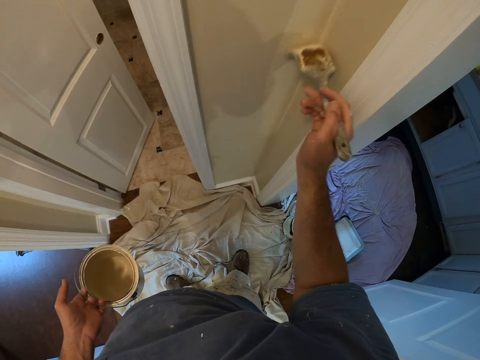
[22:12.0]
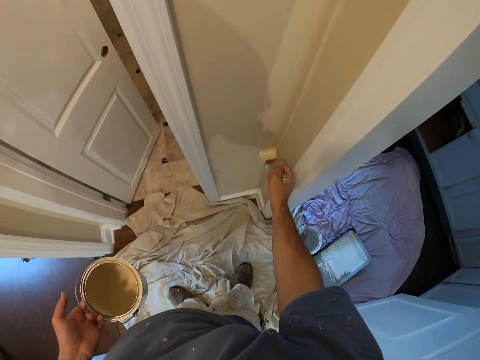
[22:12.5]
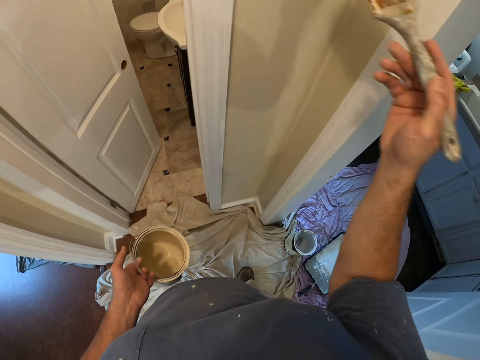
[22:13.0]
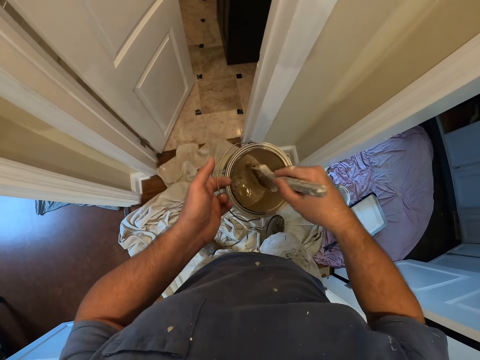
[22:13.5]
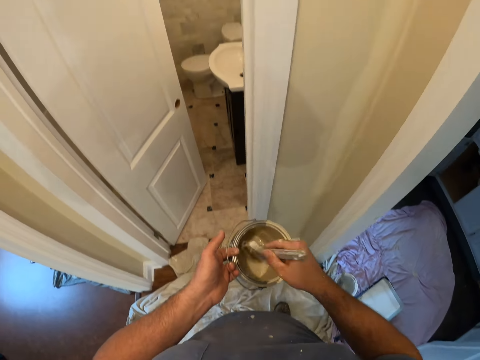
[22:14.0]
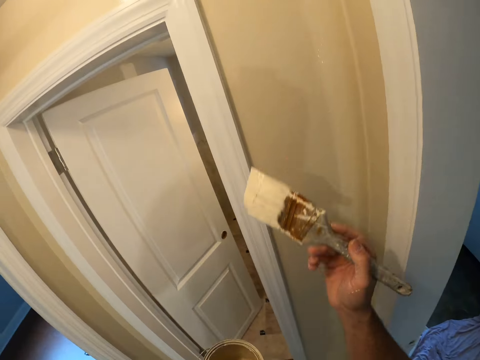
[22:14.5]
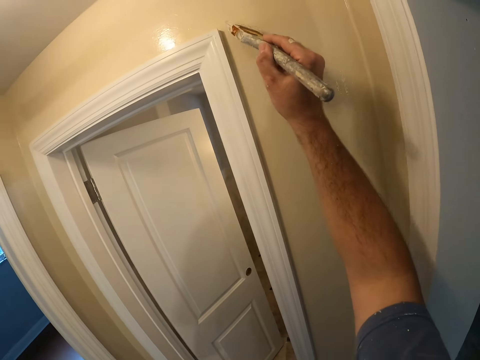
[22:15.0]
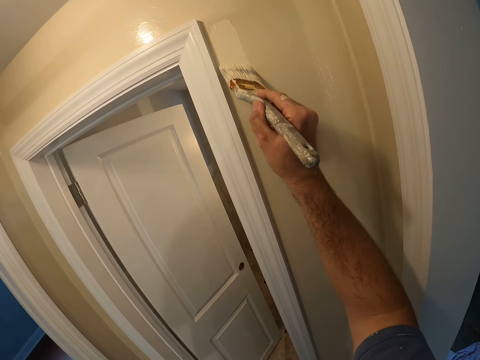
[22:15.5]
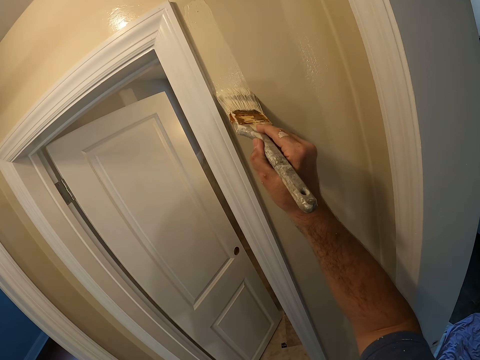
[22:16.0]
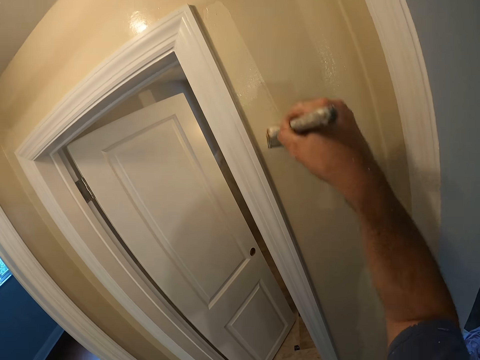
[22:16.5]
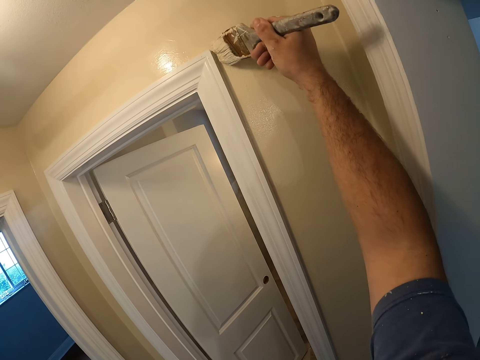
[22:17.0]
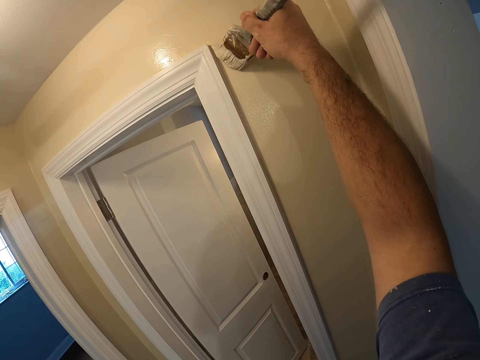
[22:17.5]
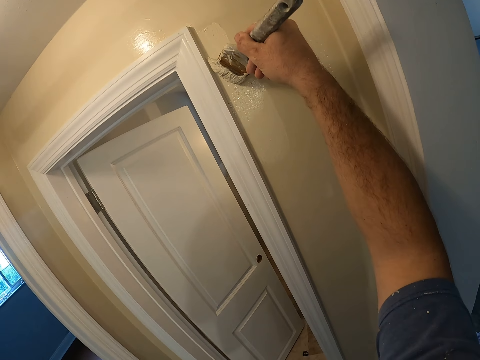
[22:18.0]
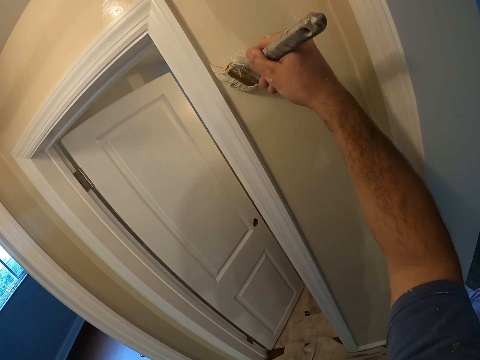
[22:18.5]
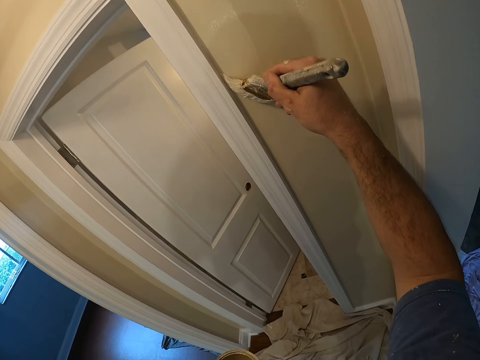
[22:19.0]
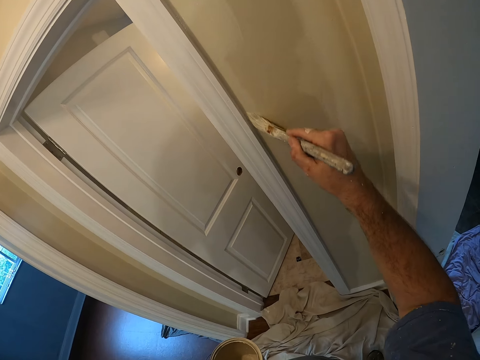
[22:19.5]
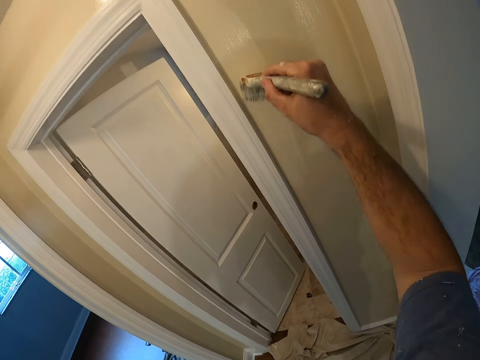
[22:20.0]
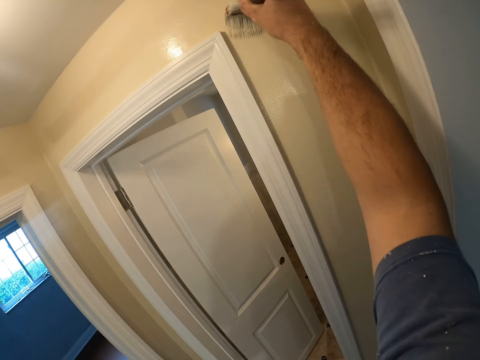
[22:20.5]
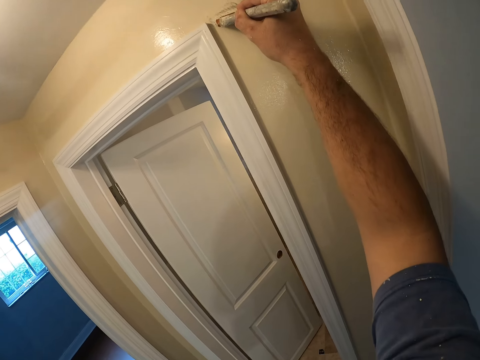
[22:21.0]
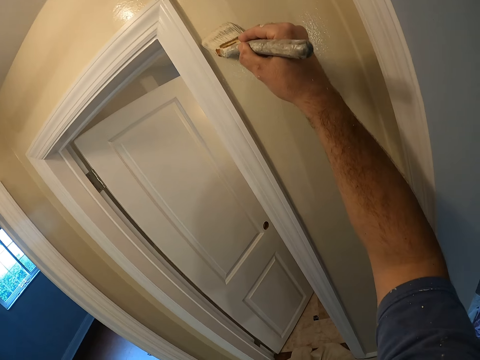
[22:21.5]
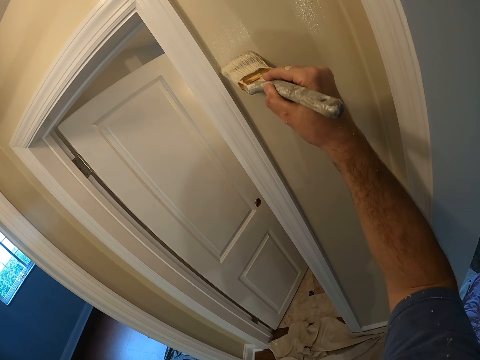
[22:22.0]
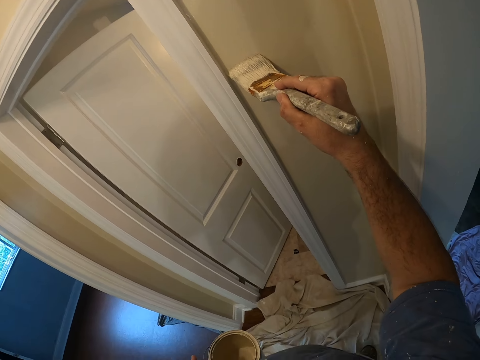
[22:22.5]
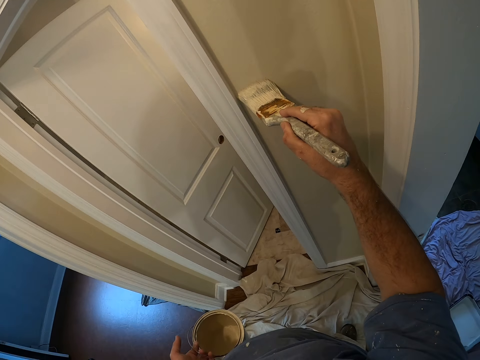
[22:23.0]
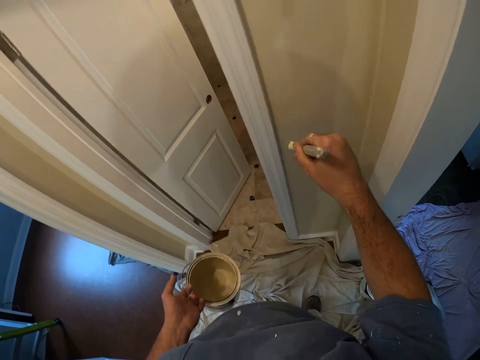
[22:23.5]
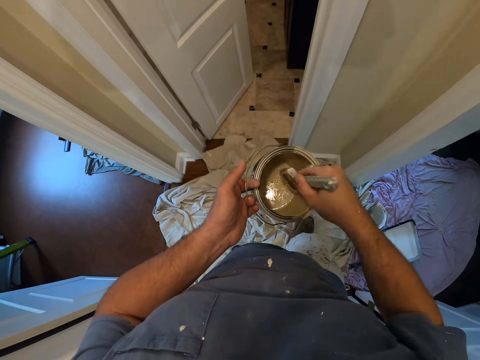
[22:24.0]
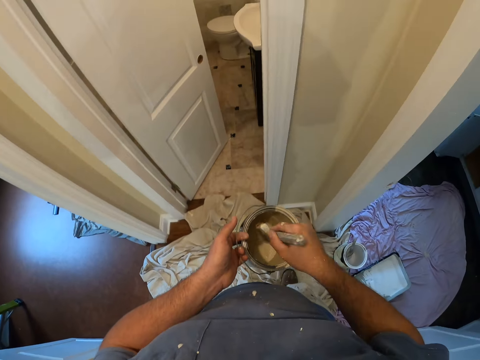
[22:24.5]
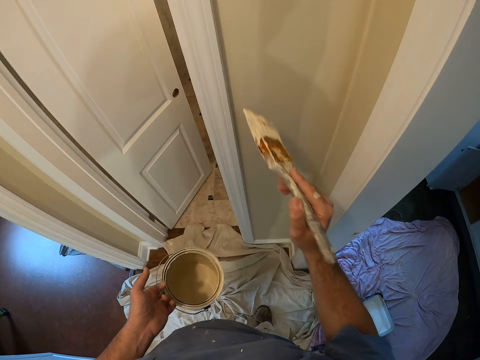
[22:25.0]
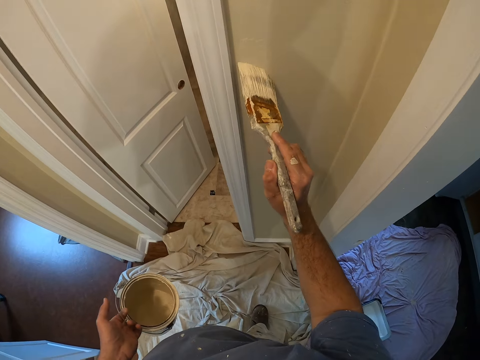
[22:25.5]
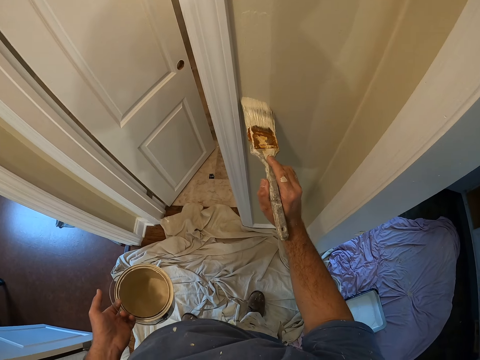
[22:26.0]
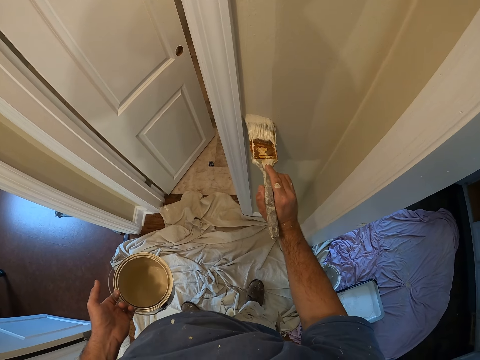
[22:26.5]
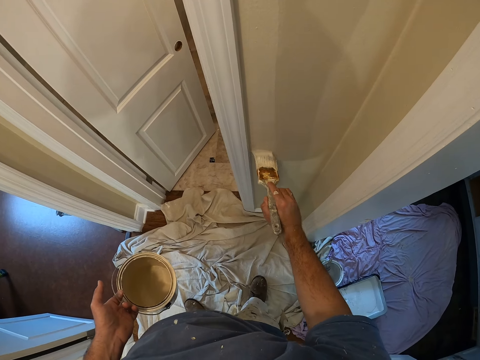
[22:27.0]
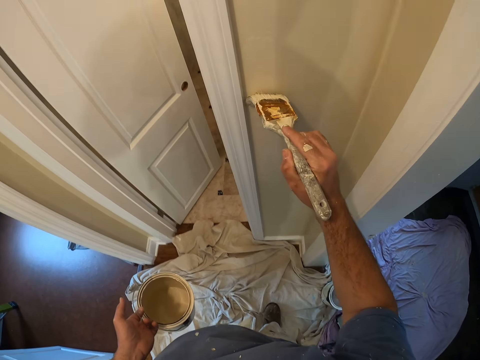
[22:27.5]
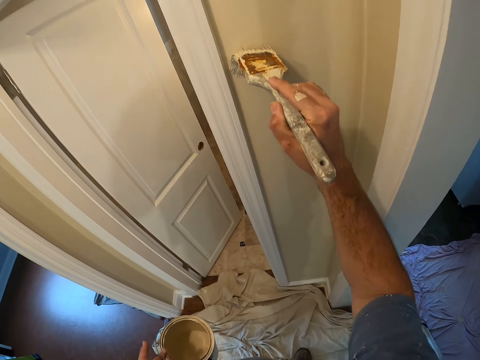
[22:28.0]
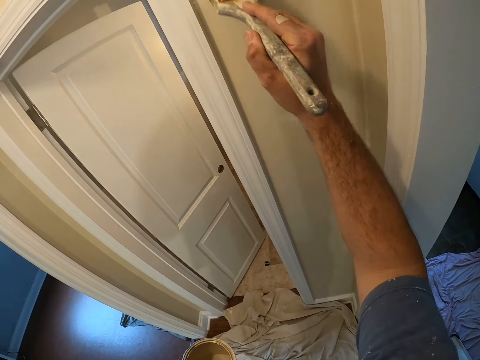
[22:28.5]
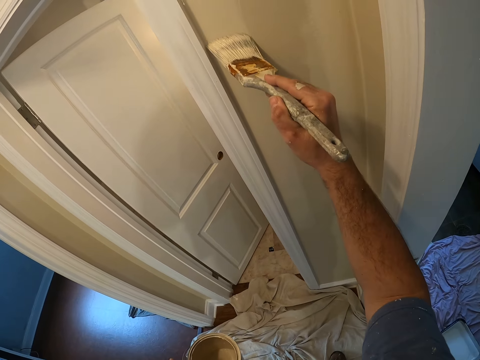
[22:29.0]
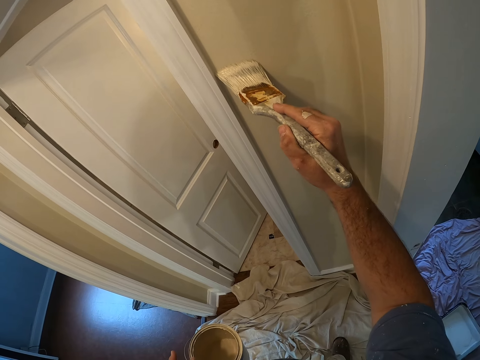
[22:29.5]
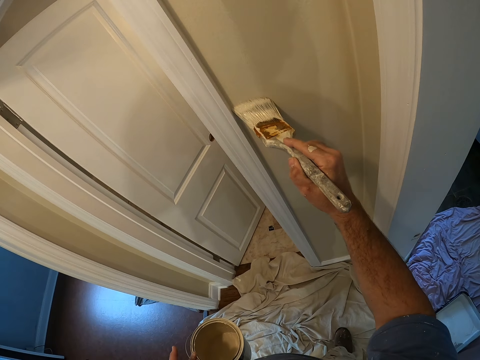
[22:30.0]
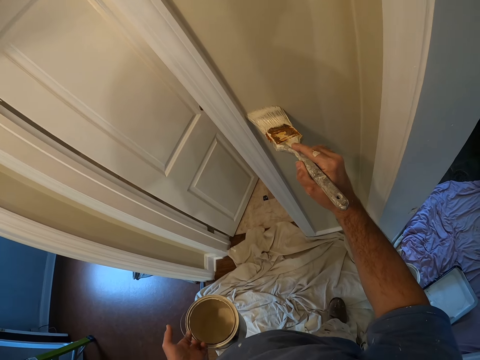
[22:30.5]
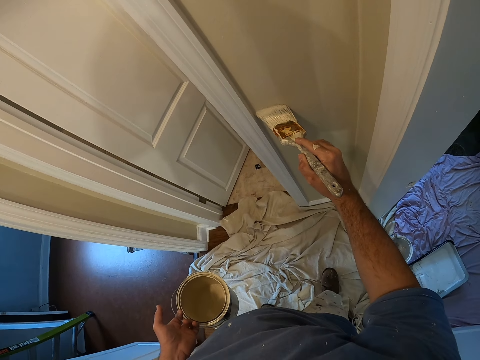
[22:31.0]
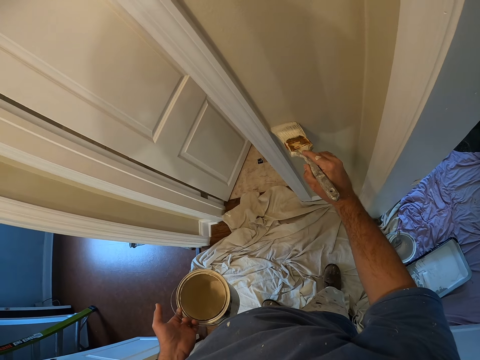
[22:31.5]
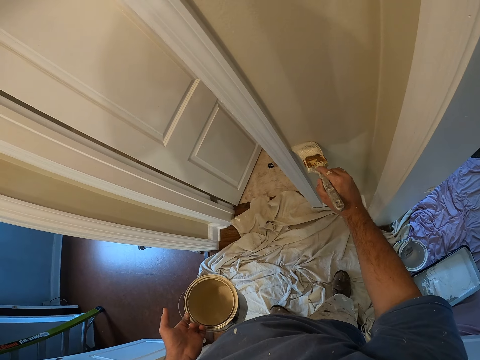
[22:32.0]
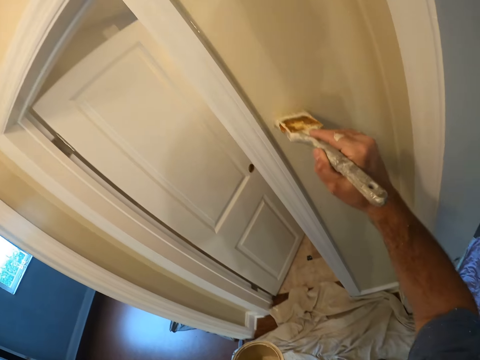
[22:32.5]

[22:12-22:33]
The camera wearer dips the brush into the container of paint while holding the container with the left hand. They paint the wall with the brush. They dip the brush into the container of paint while holding the container with the left hand. They paint the wall with the brush.
